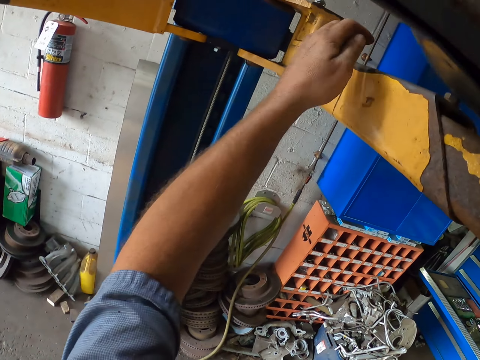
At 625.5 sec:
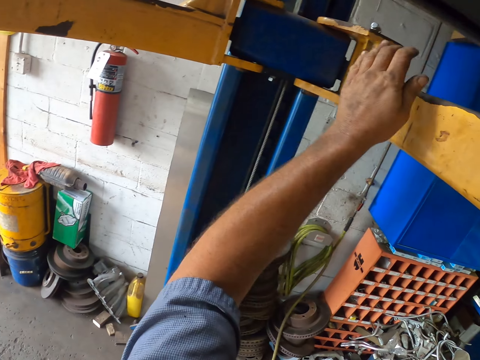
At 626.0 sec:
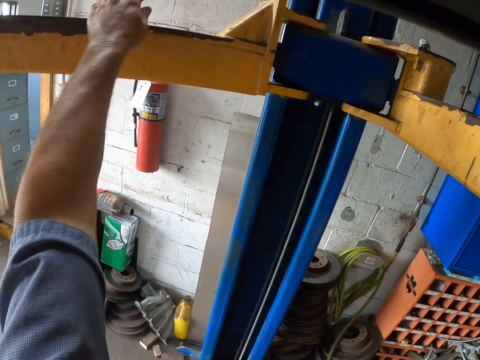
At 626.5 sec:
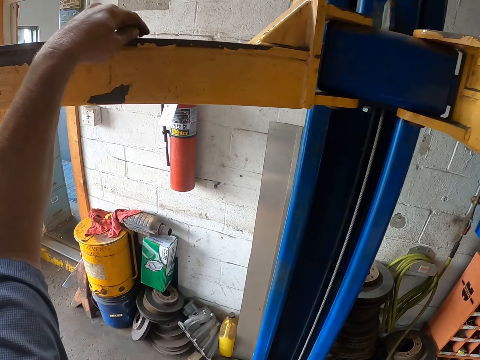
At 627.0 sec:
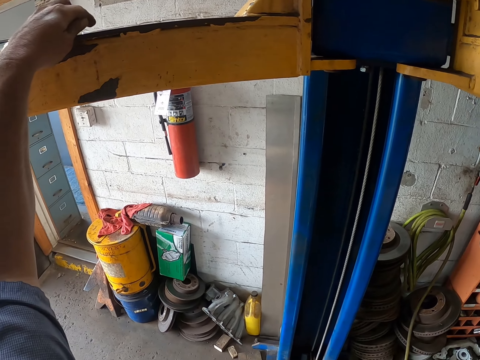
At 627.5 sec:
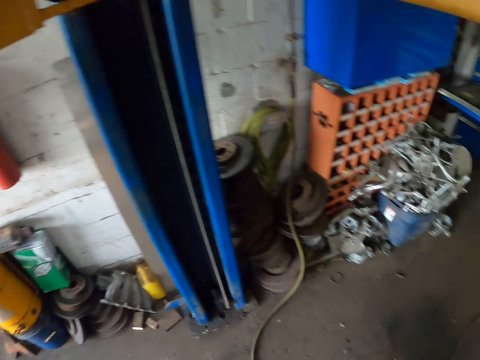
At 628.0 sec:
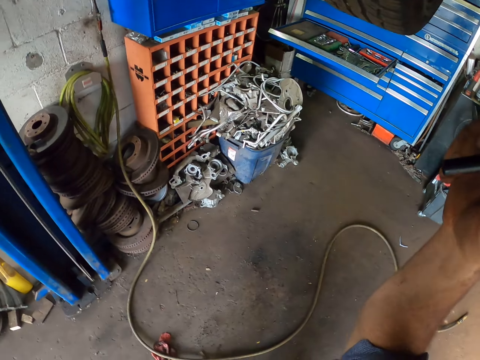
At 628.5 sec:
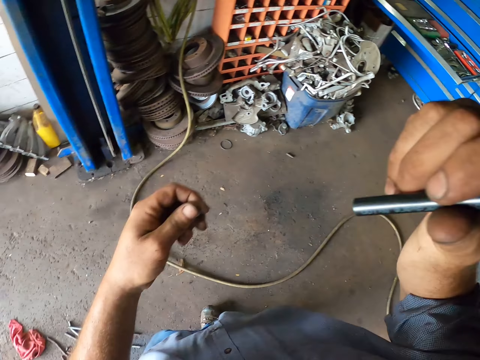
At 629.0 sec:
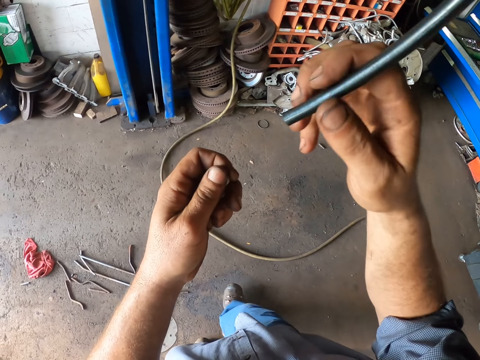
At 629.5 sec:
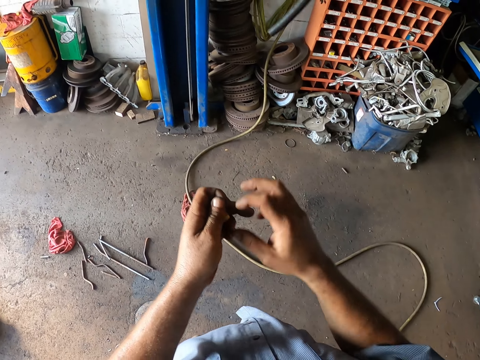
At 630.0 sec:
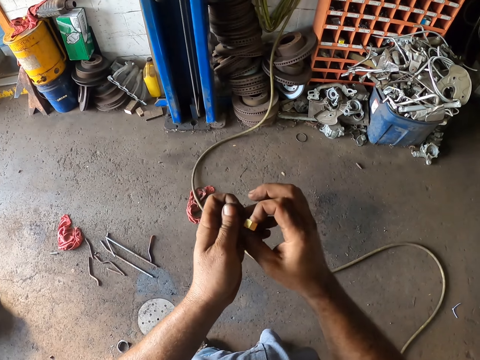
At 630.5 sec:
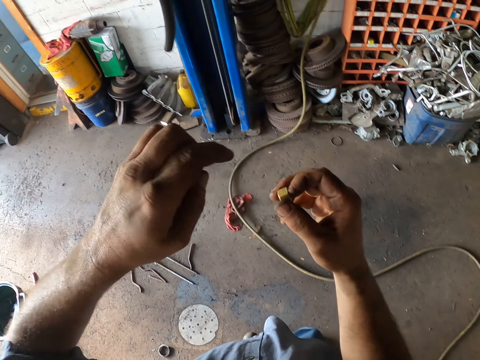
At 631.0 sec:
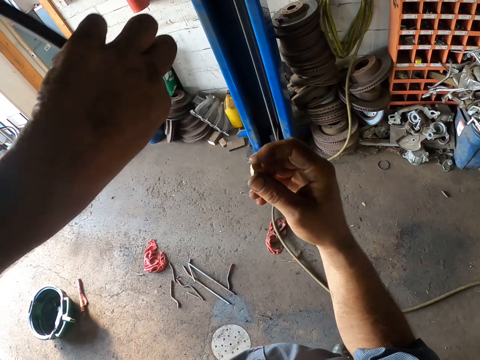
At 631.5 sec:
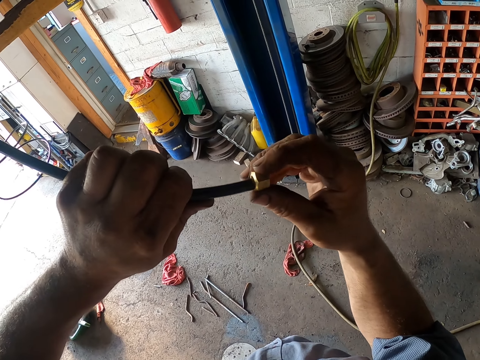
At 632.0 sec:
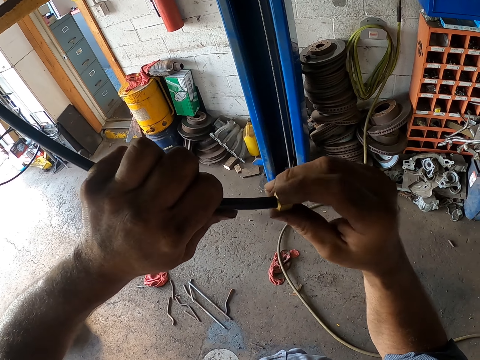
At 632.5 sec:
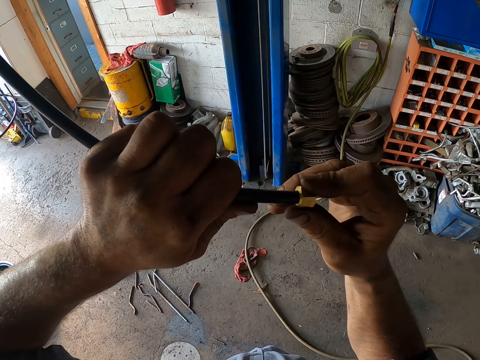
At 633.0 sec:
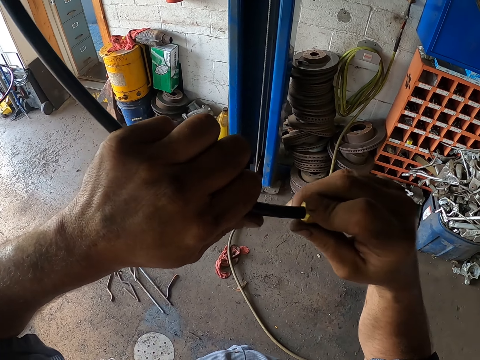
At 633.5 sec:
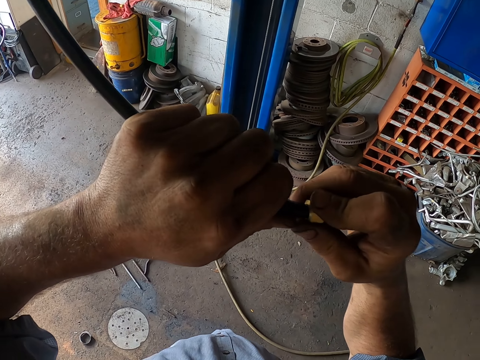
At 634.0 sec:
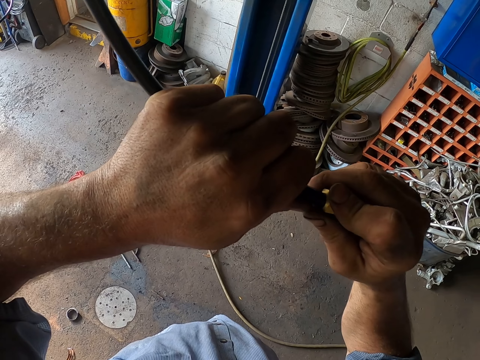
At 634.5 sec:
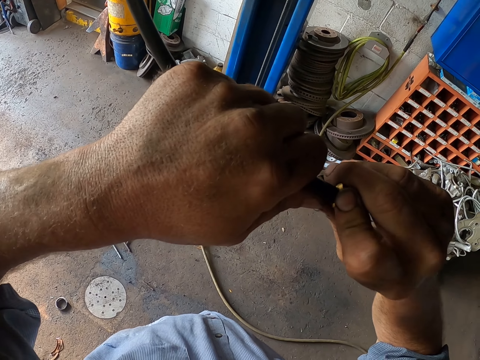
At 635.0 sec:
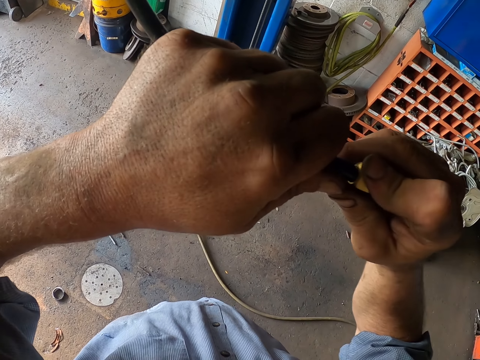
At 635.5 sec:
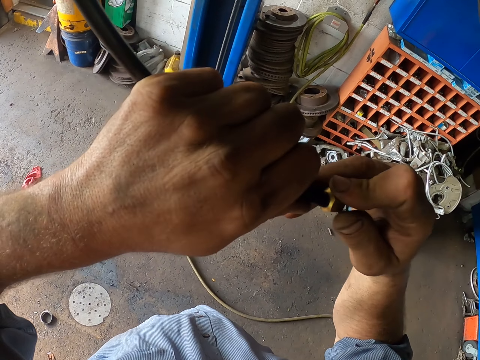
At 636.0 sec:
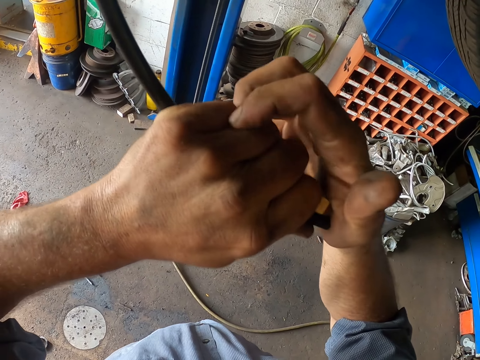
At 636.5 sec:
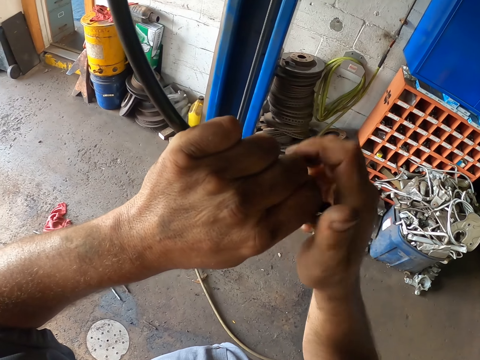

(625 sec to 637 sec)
The camera wearer touches the car post lifts. They pick the nut on the hydraulic car lift. They remove their hand from the pipe. They take the nut. They stand on the floor. They hold the pipe. They fix the nut on the pipe.

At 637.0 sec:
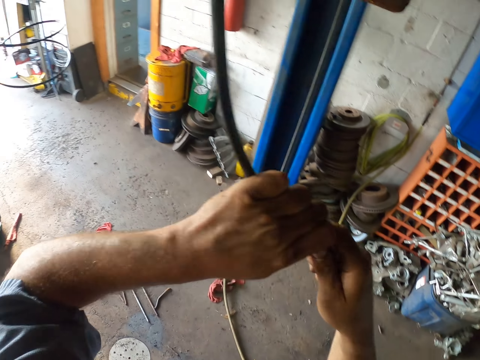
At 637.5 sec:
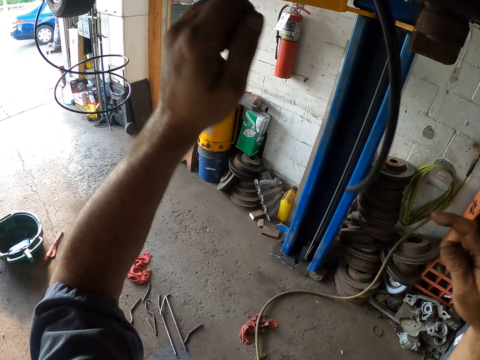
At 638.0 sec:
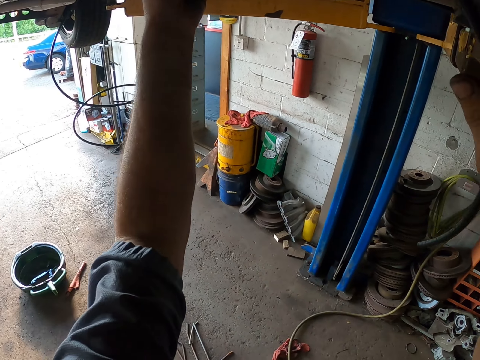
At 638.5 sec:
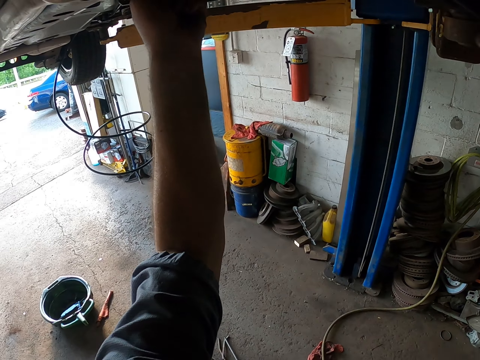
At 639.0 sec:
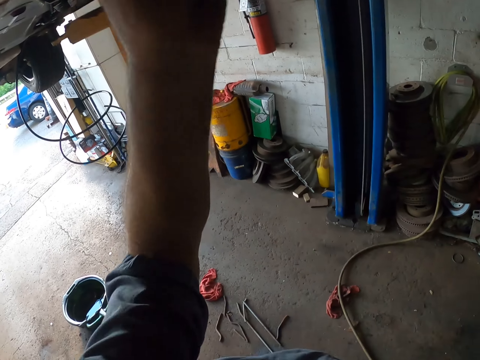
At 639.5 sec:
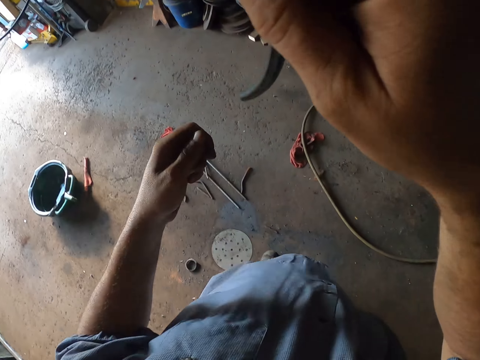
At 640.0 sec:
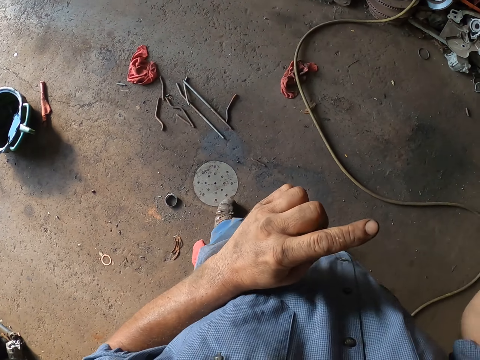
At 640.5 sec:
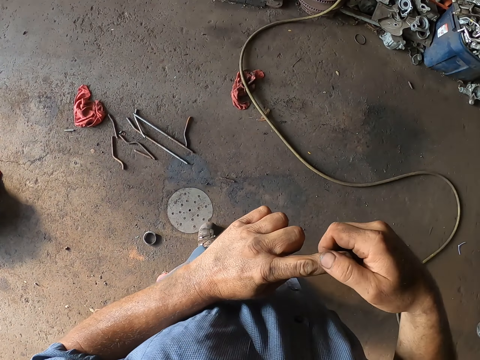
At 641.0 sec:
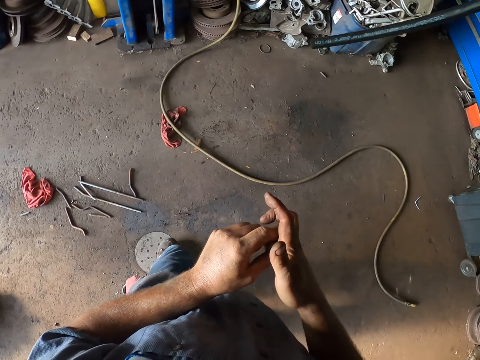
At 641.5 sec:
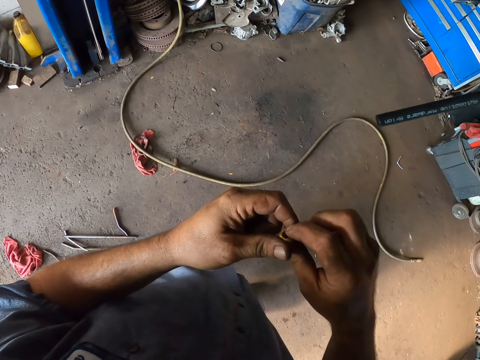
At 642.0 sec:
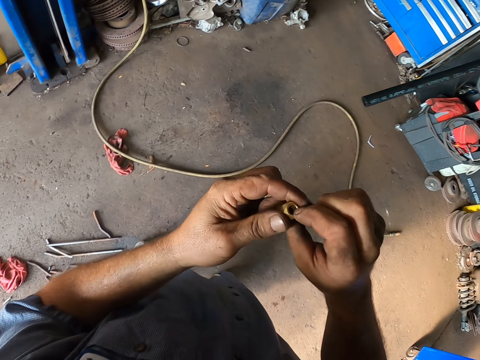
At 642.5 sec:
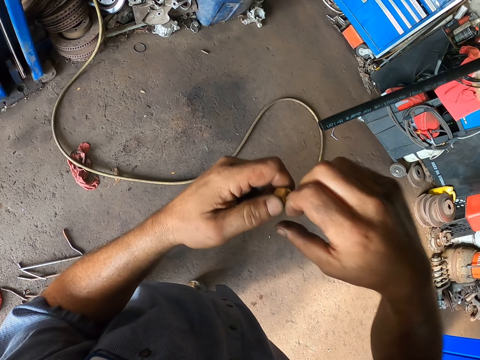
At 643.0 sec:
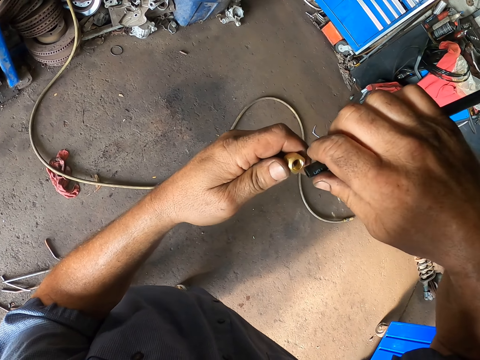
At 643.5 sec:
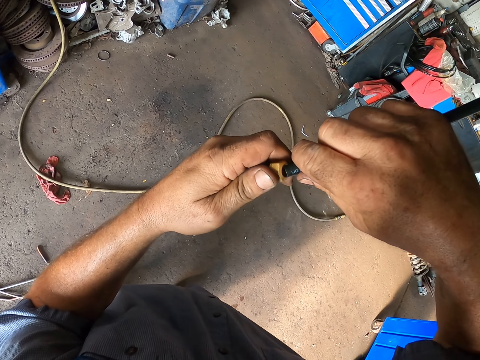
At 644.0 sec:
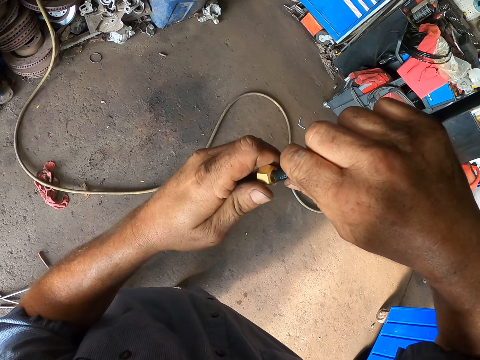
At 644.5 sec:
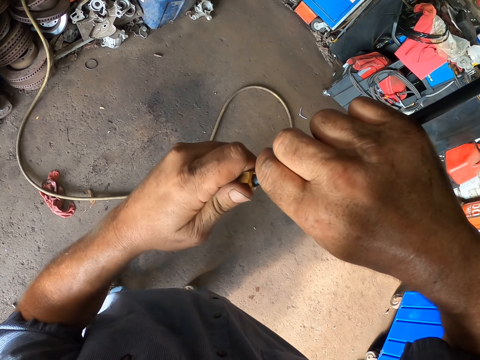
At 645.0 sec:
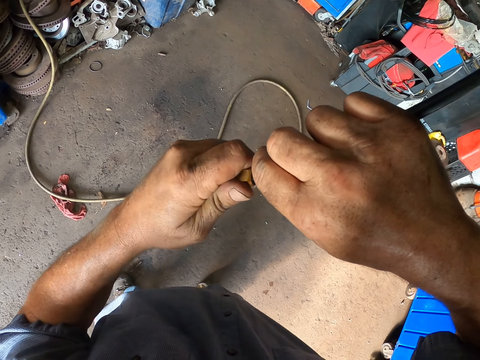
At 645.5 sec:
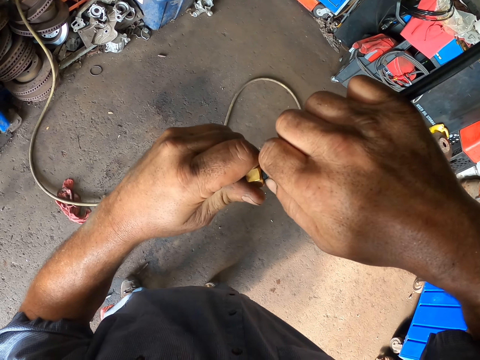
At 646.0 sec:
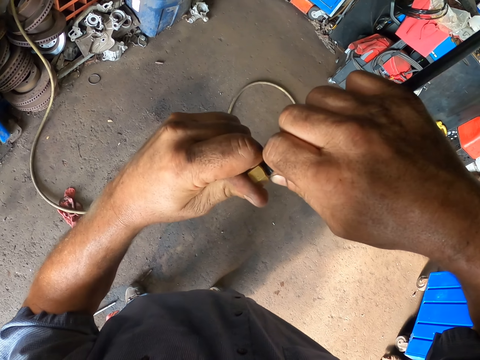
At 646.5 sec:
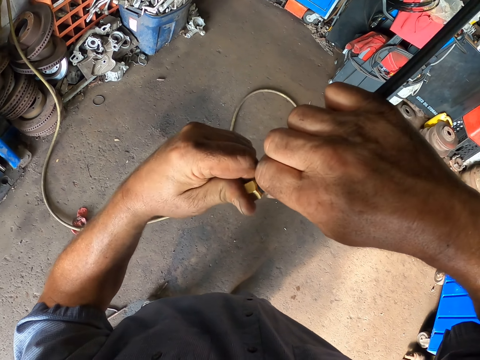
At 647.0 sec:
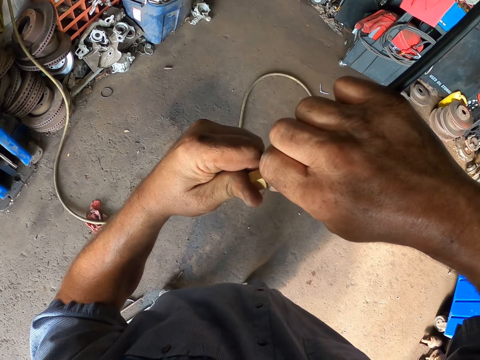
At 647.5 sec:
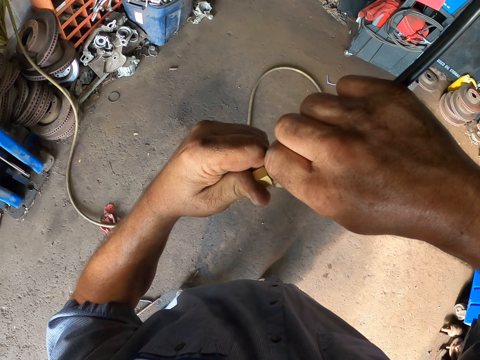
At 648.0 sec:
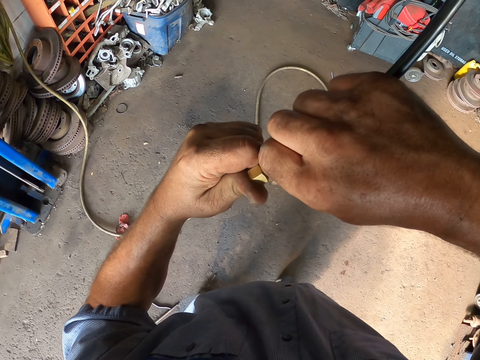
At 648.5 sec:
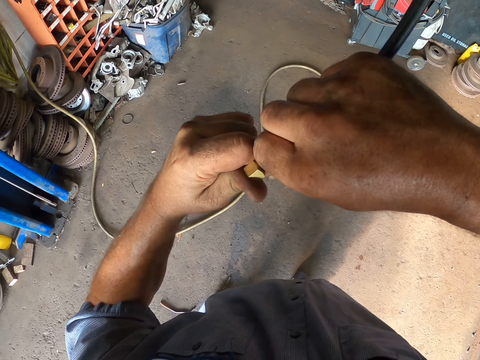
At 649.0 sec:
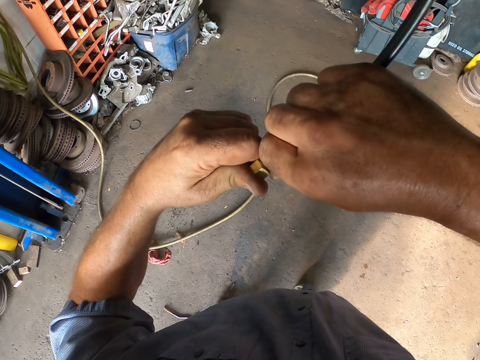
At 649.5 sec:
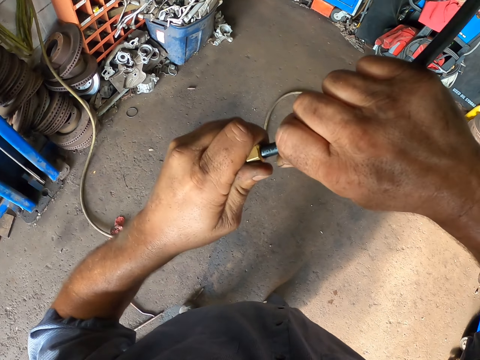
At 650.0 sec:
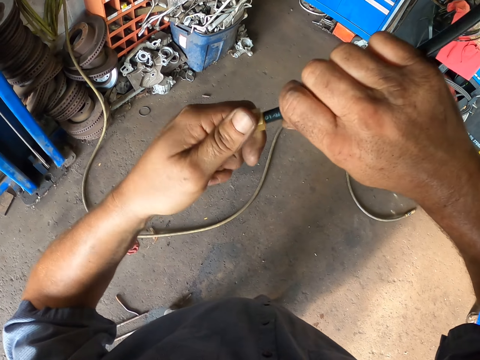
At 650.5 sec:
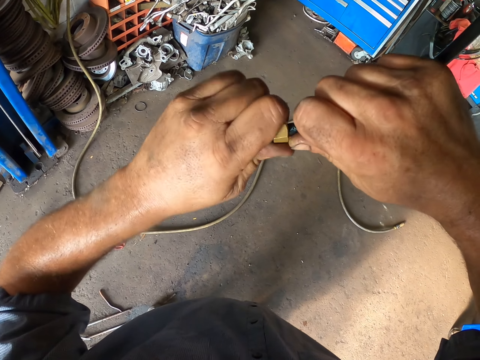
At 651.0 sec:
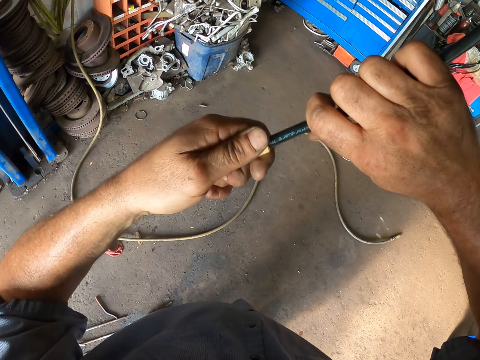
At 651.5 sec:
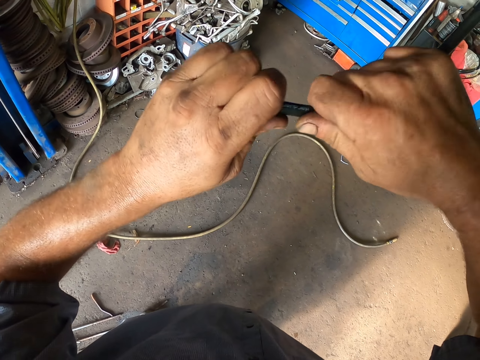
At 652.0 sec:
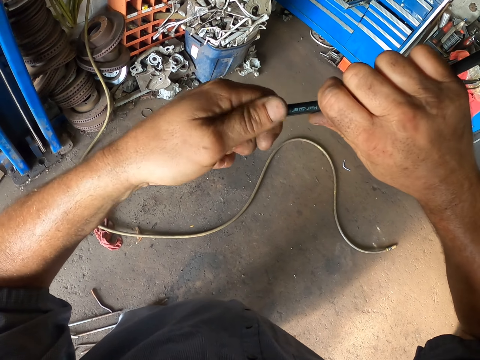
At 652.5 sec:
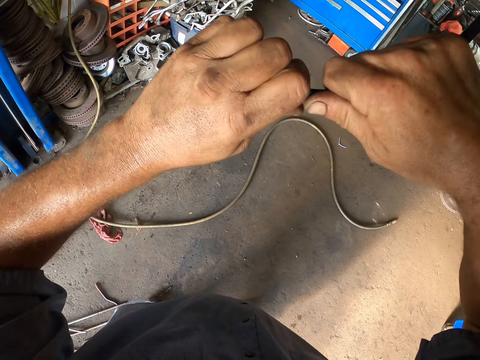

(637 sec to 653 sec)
The camera wearer removes their hands from the pipe. They pull the pipe. They stand on the floor. They rub a finger. They take a nut. They hold the pipe. They fix the nut on the pipe.
